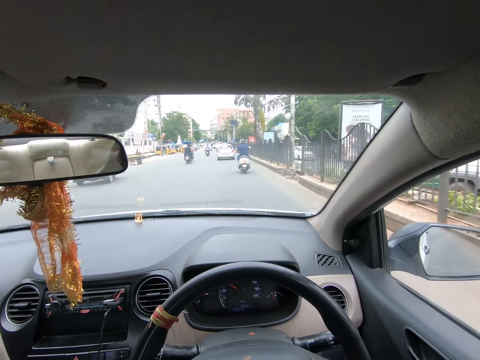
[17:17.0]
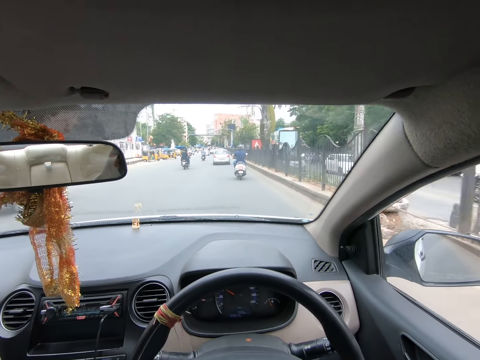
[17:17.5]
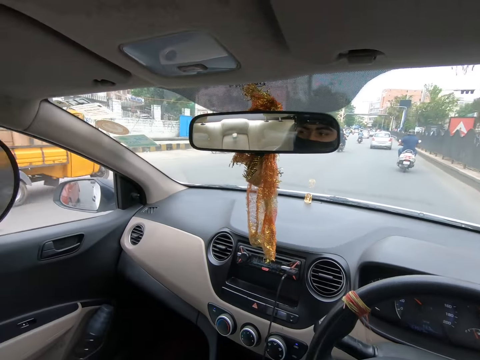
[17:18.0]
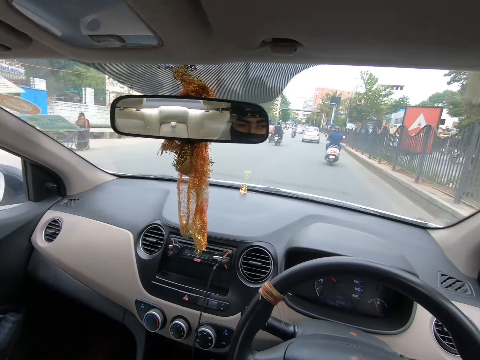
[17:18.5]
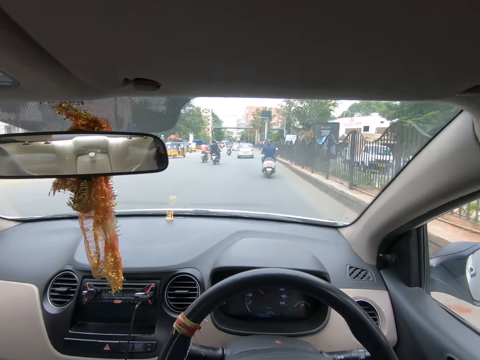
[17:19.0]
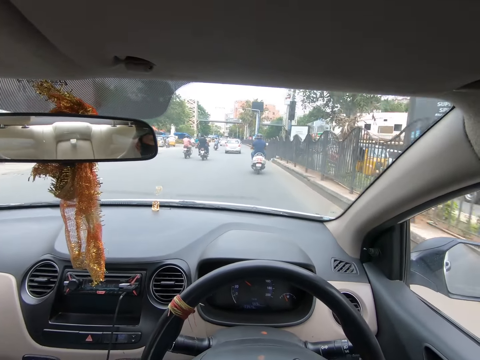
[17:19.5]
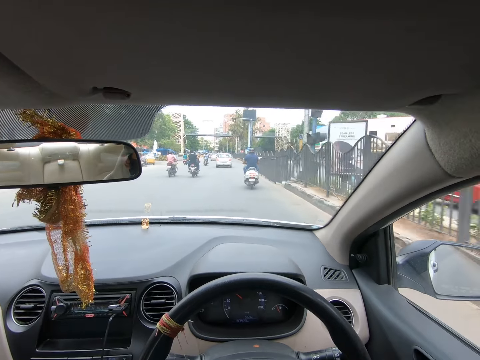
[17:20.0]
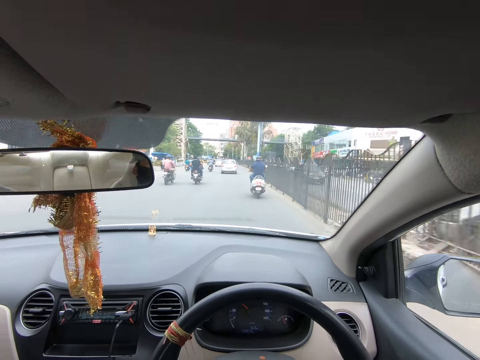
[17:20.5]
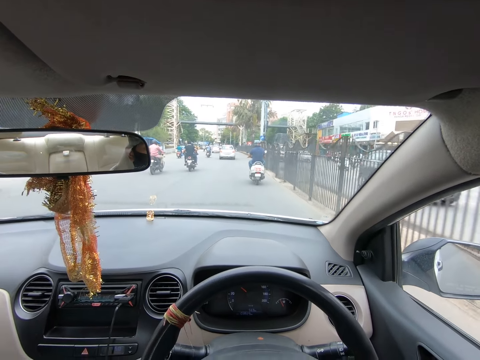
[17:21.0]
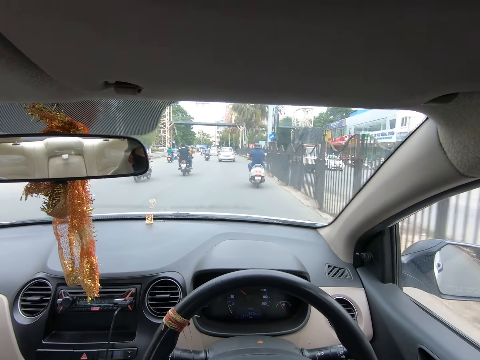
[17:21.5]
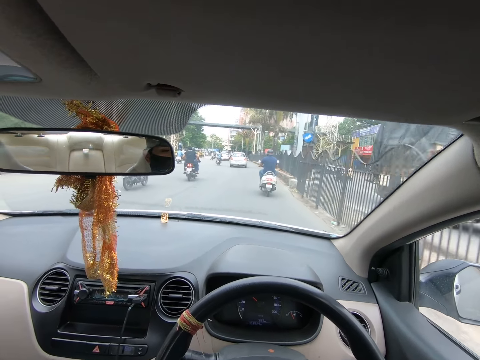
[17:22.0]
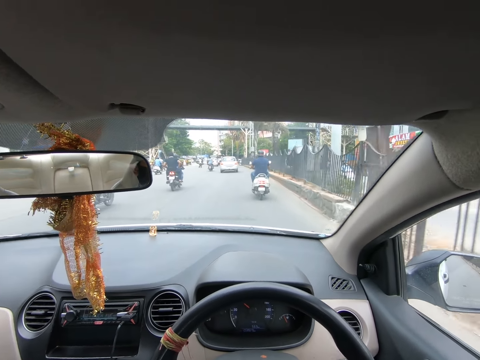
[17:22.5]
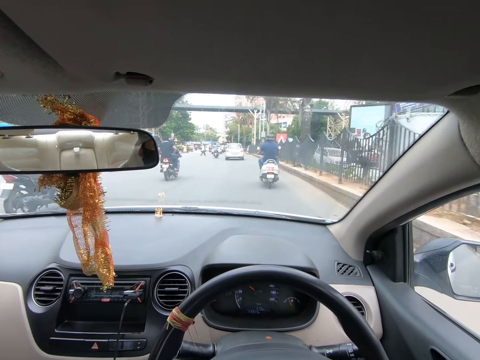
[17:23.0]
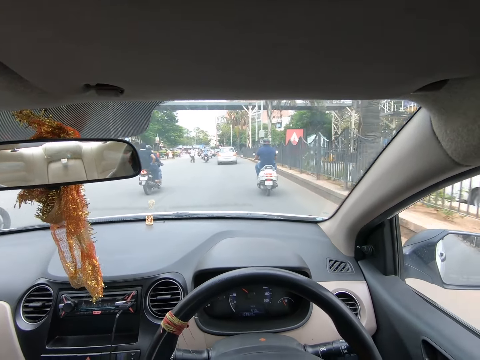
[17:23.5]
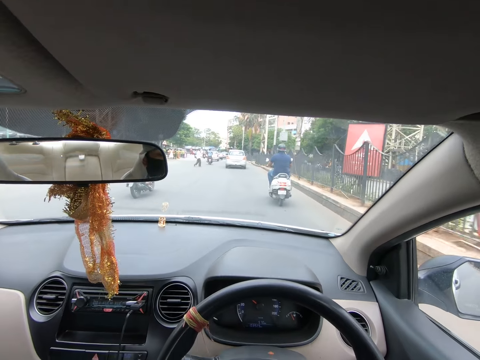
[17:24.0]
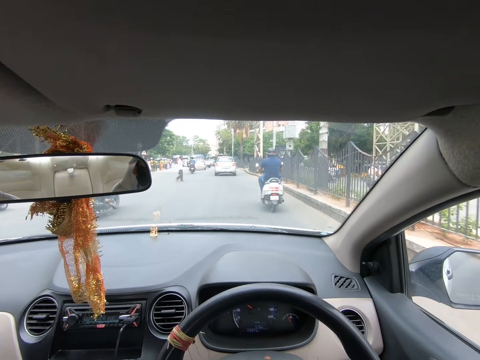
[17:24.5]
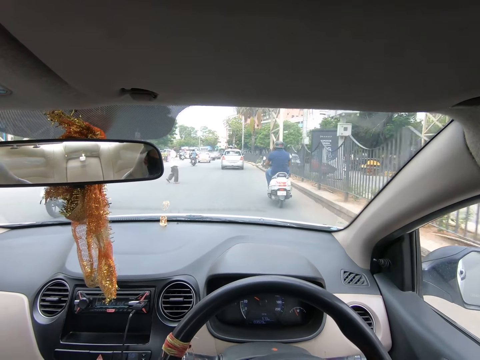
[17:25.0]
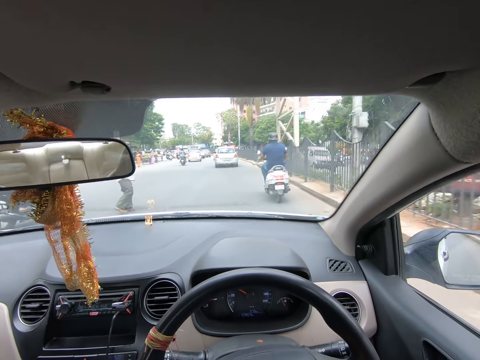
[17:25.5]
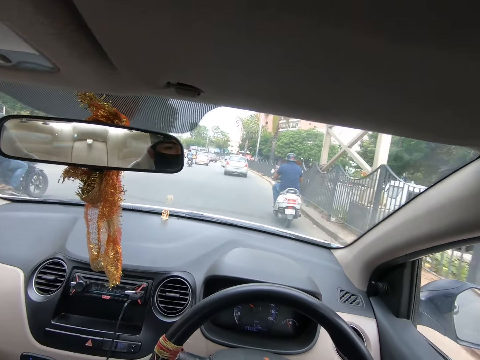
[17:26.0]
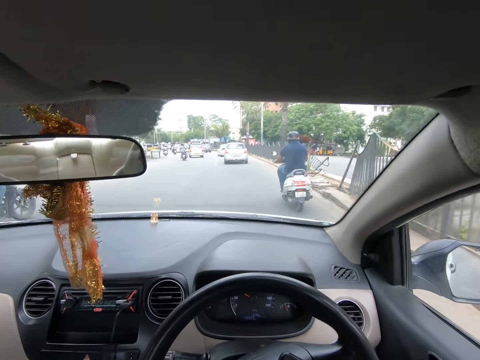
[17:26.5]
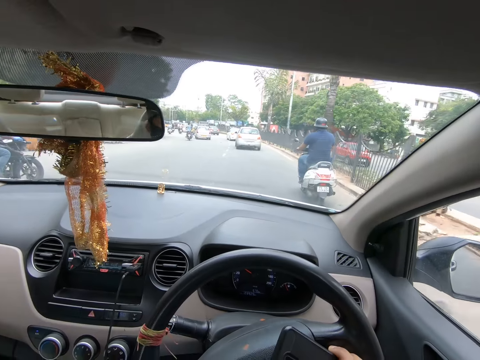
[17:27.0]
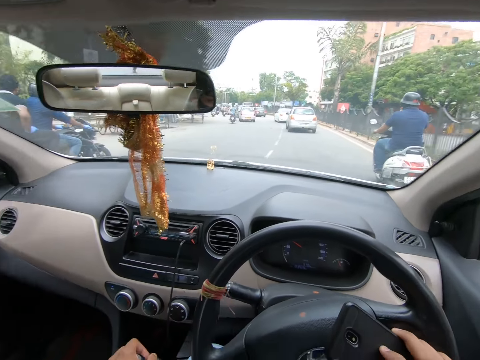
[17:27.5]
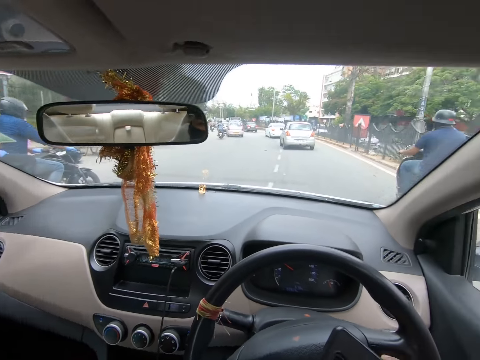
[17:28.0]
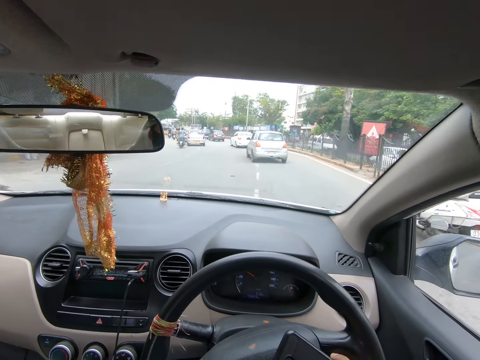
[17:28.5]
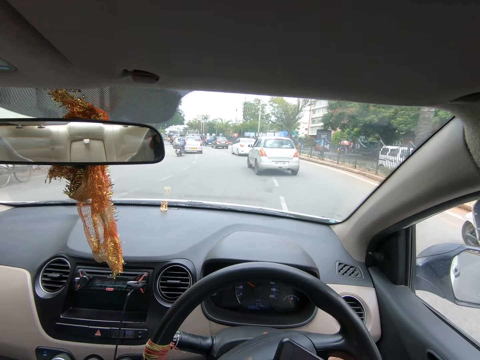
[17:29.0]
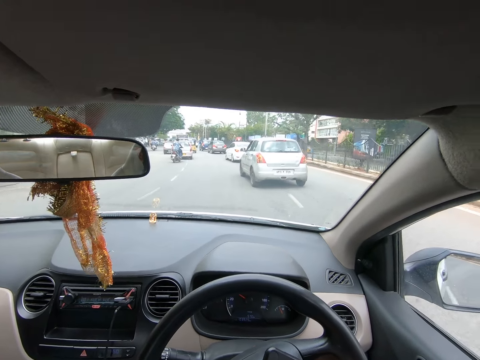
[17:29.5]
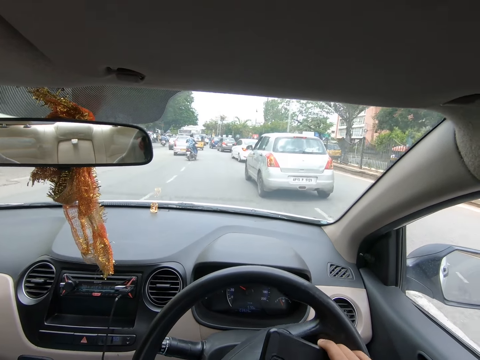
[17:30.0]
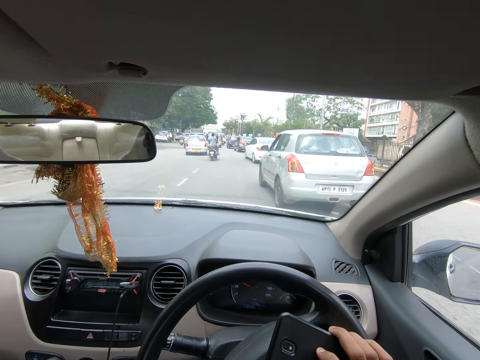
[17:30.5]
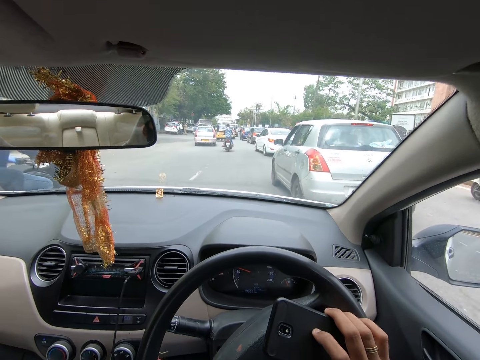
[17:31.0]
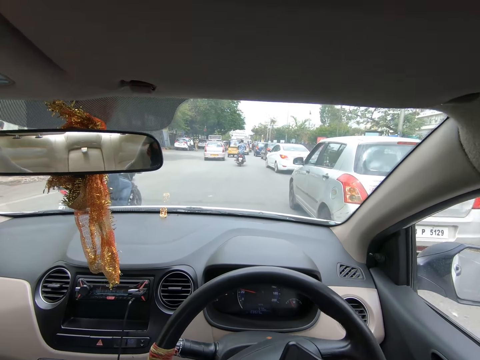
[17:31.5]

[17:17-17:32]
The camera wearer looks around. They talk on the phone. They spin the steering. They look around.

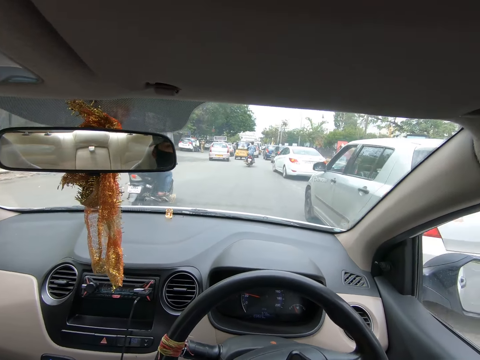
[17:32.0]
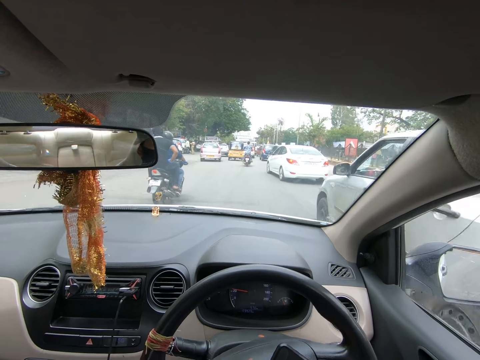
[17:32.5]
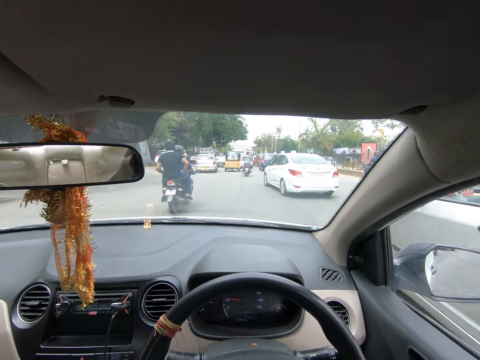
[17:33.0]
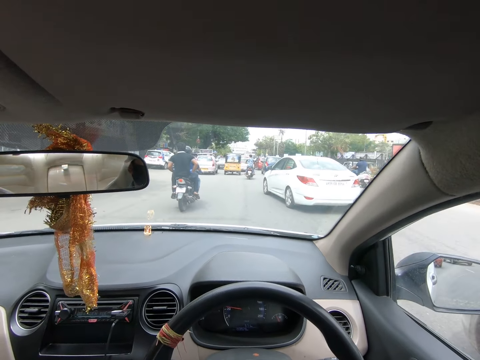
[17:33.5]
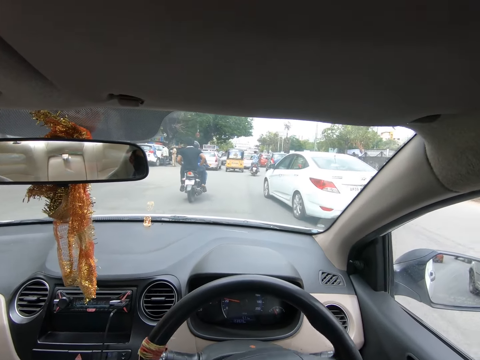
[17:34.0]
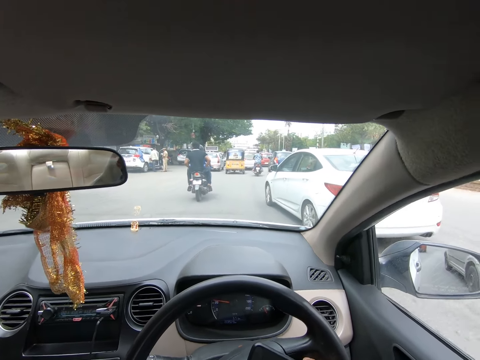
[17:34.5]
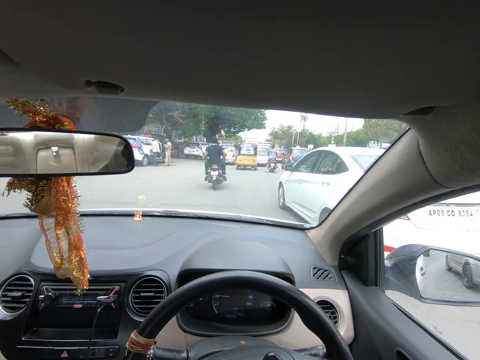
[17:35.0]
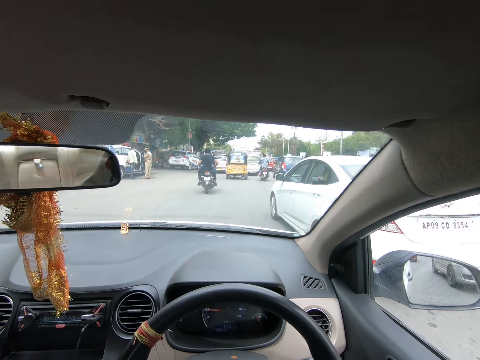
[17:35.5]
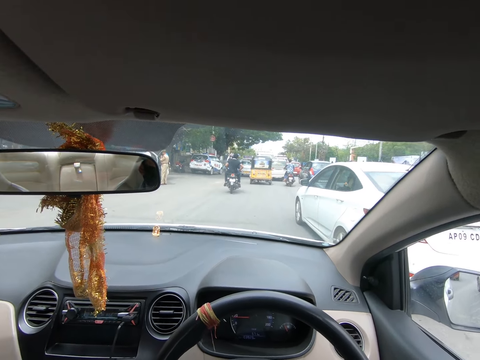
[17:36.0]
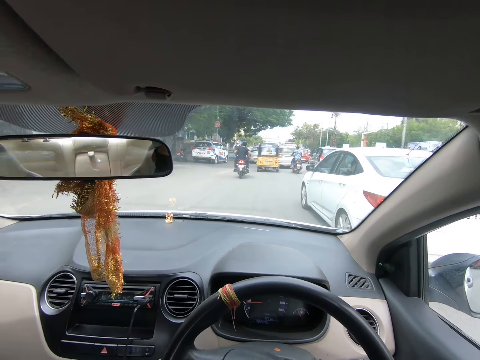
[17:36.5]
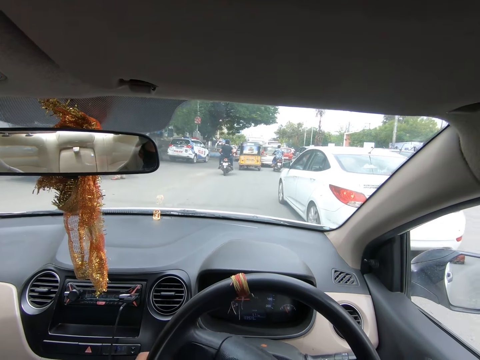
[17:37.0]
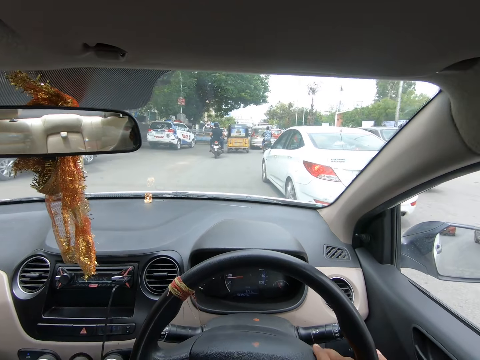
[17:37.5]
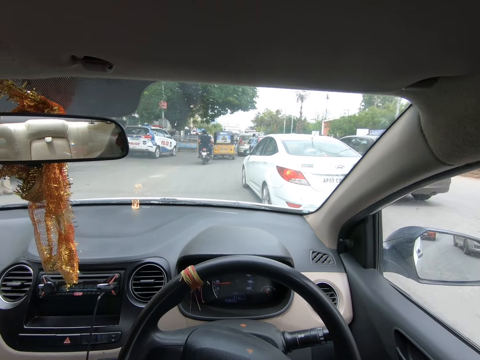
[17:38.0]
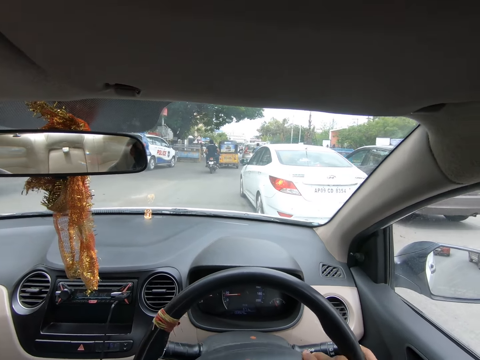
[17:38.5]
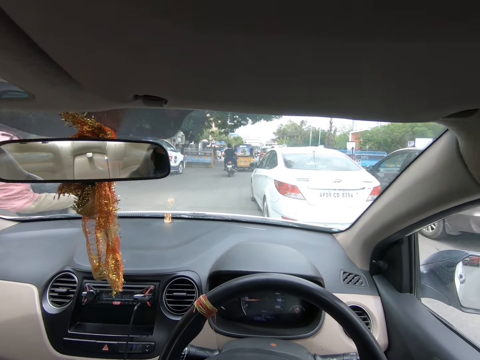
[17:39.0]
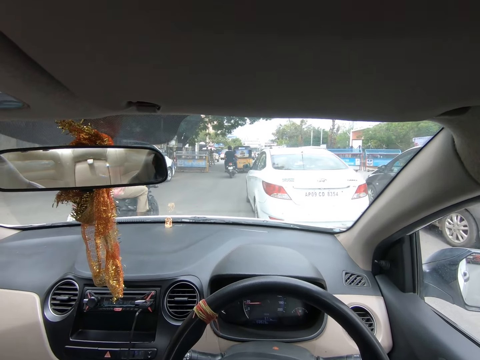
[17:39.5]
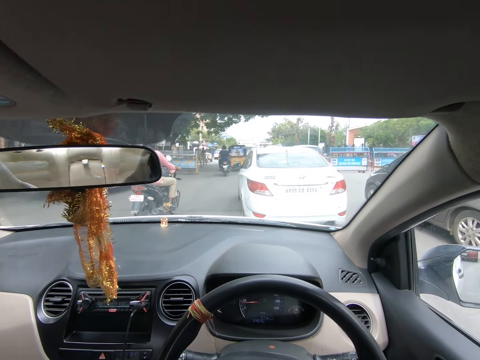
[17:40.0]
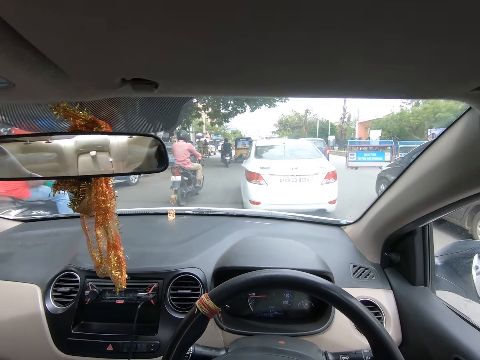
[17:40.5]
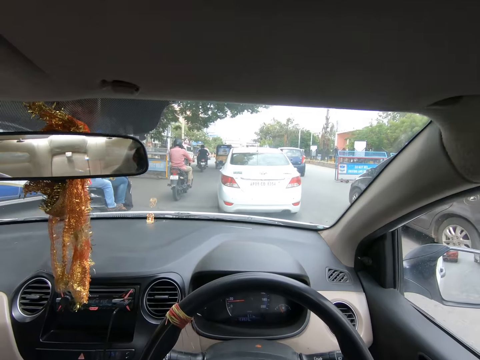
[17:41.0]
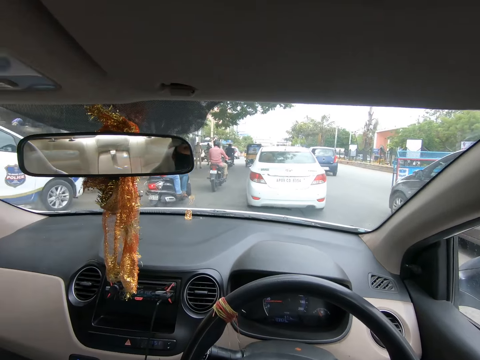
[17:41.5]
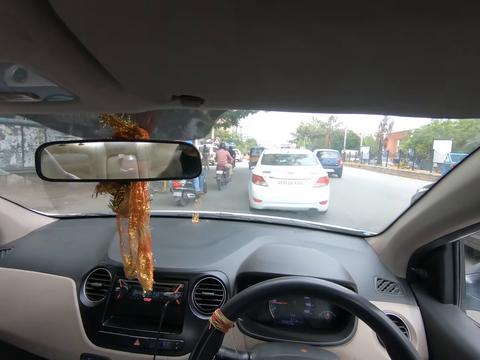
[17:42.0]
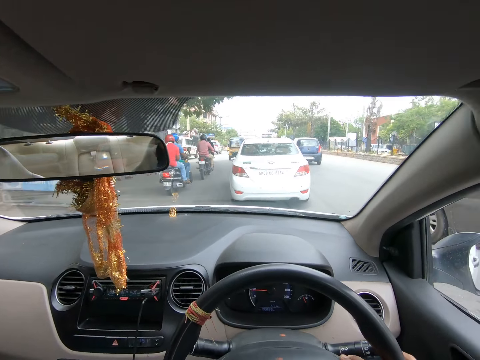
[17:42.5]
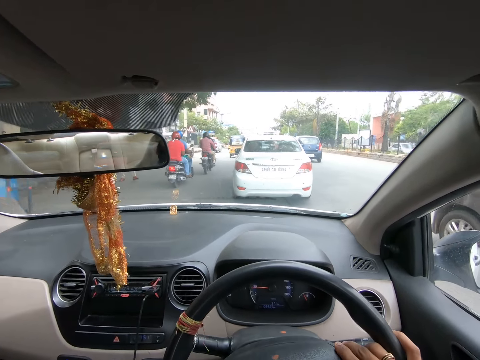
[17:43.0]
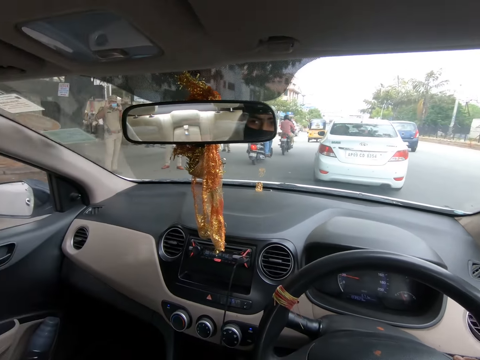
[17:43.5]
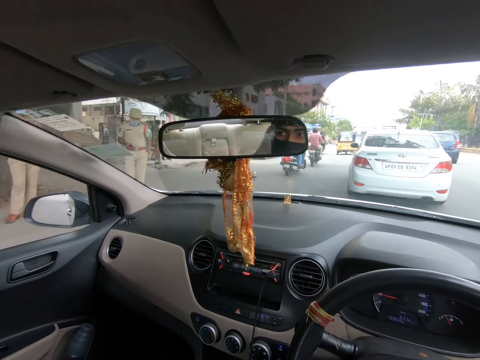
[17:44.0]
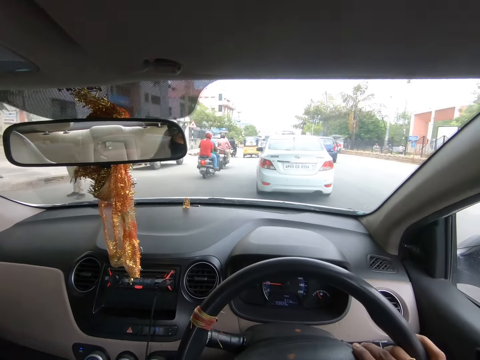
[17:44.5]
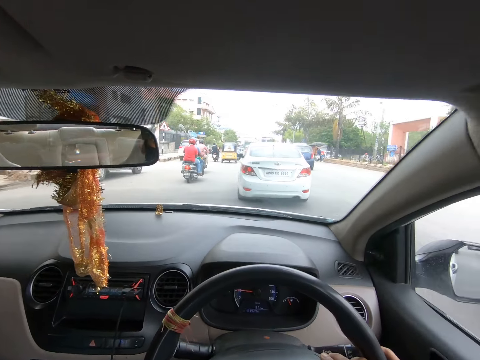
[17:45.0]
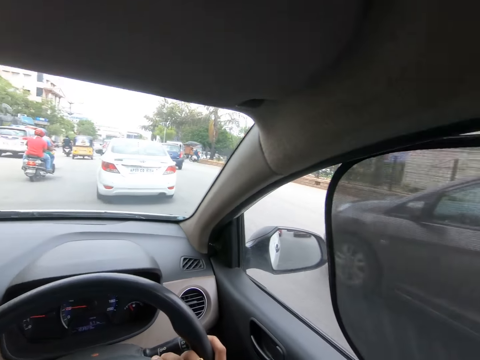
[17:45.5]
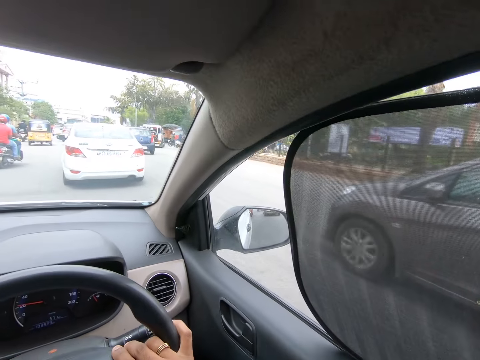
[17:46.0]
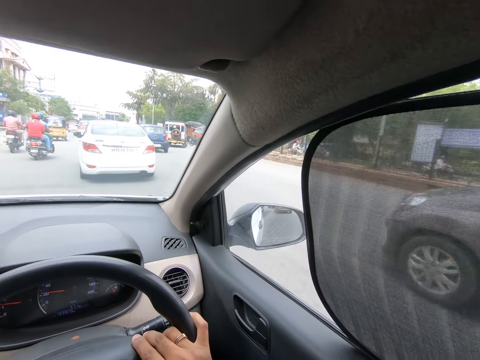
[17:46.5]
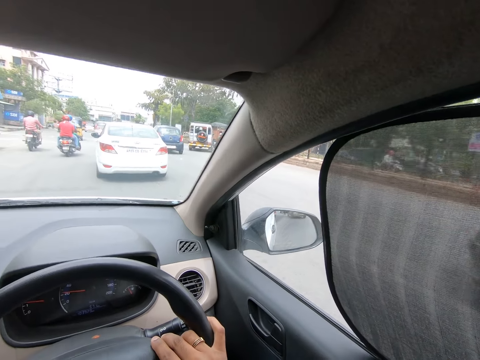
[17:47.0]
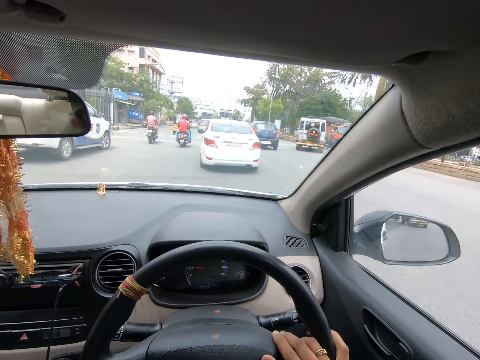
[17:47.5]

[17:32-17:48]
The camera wearer looks around.
